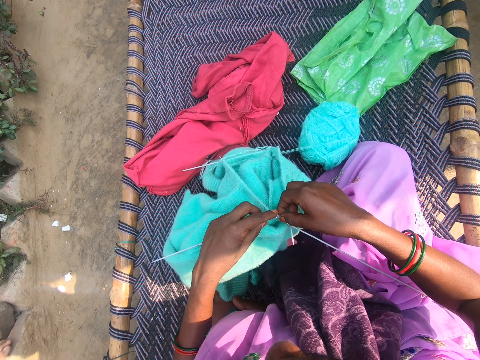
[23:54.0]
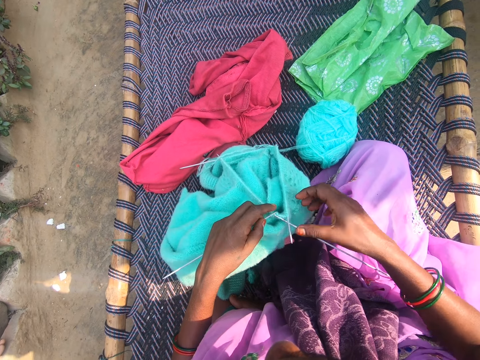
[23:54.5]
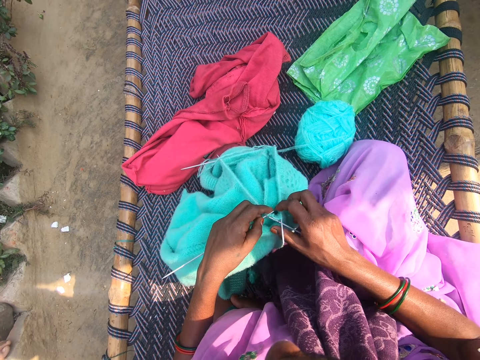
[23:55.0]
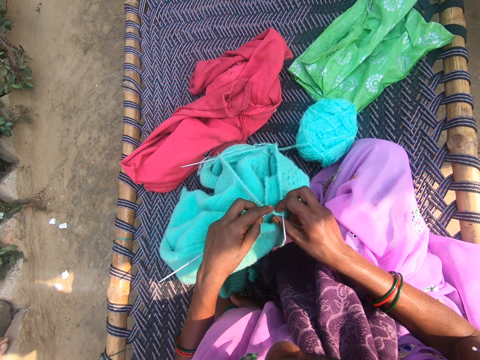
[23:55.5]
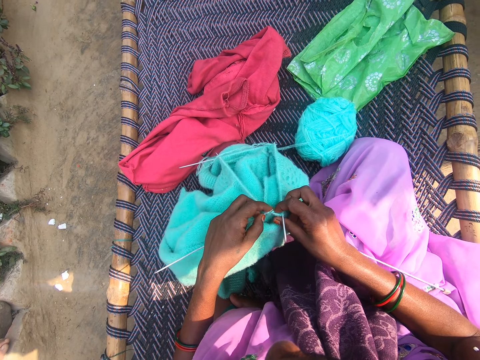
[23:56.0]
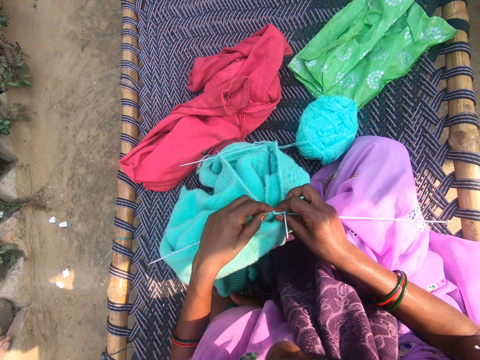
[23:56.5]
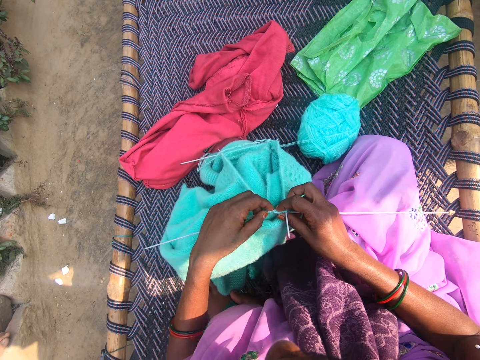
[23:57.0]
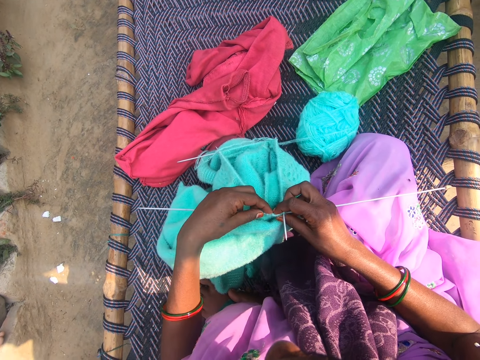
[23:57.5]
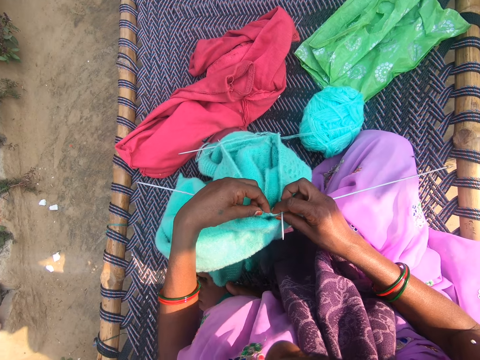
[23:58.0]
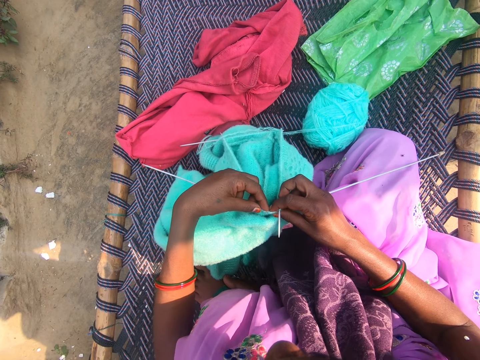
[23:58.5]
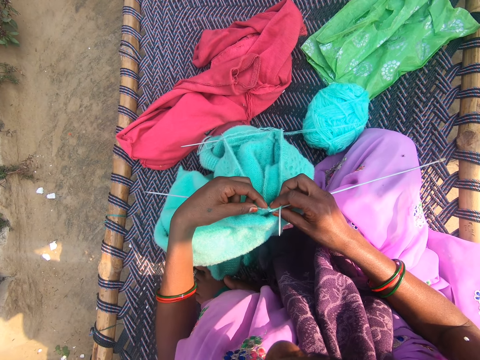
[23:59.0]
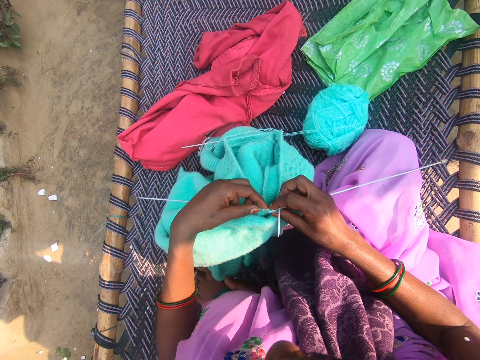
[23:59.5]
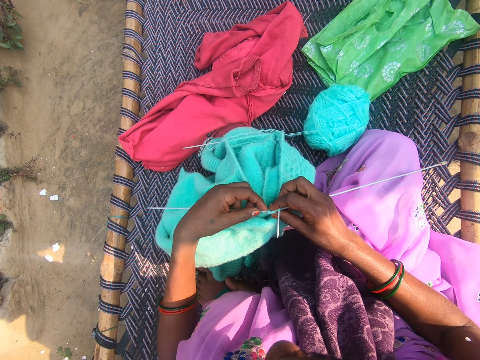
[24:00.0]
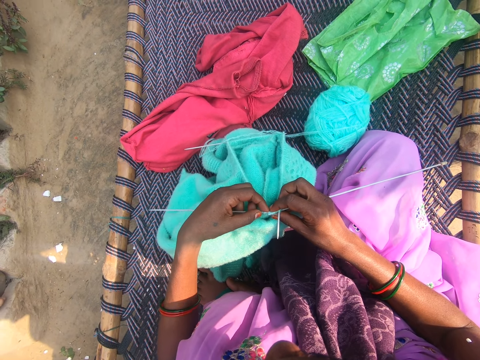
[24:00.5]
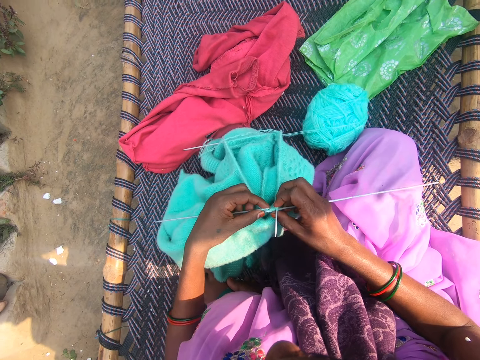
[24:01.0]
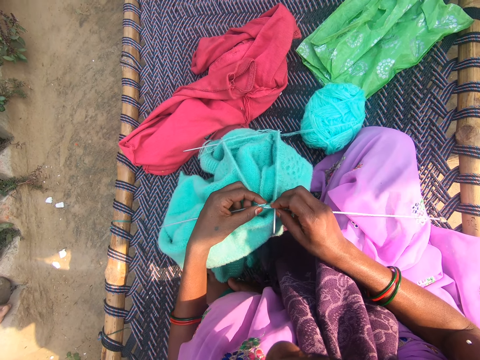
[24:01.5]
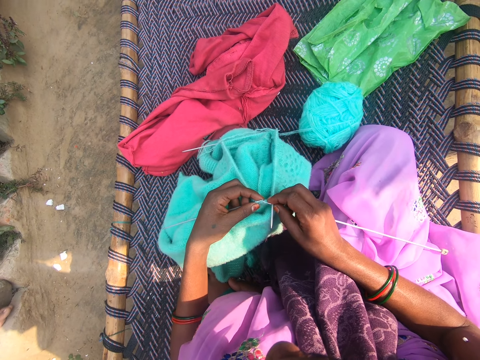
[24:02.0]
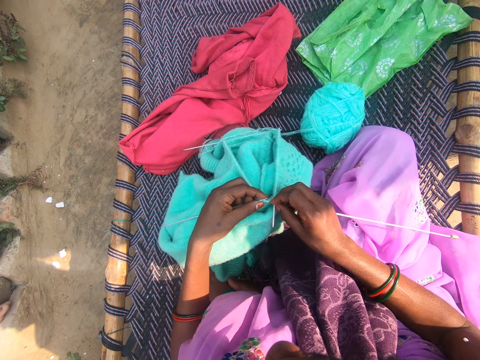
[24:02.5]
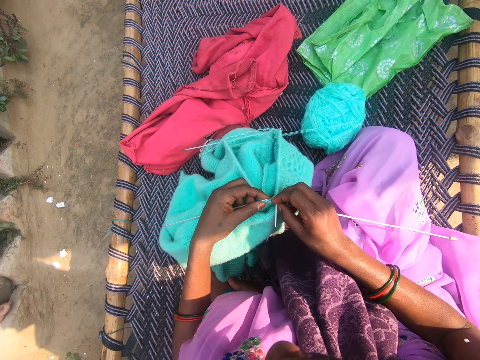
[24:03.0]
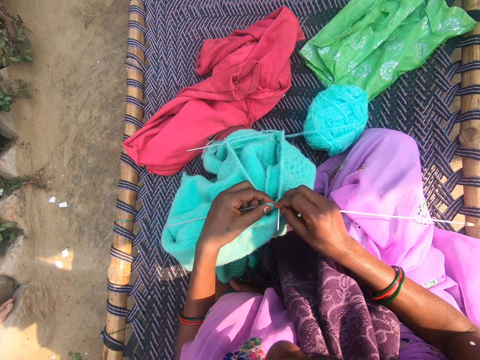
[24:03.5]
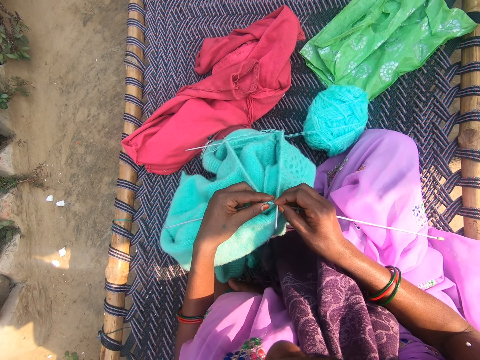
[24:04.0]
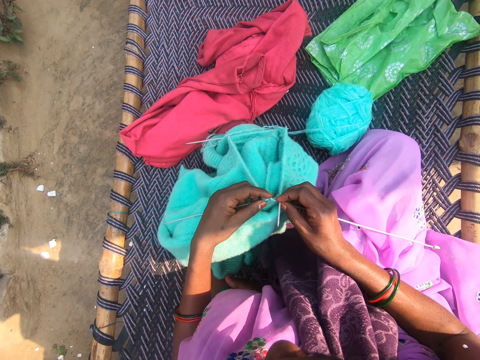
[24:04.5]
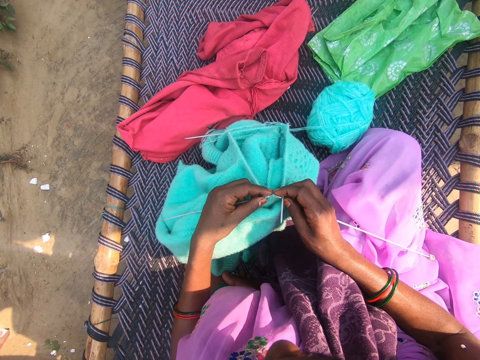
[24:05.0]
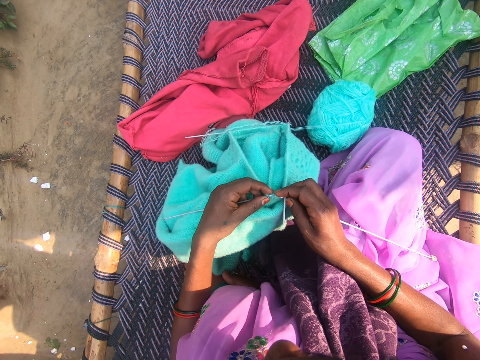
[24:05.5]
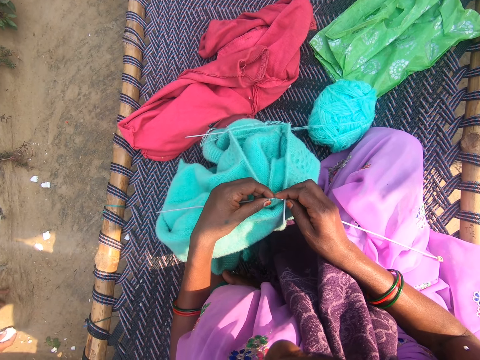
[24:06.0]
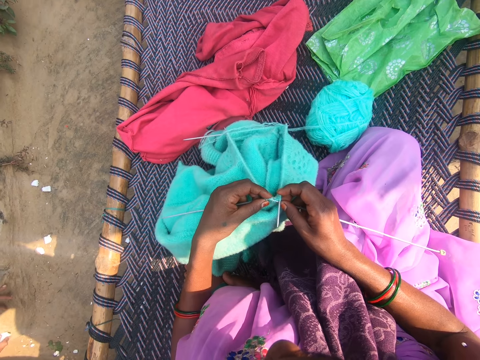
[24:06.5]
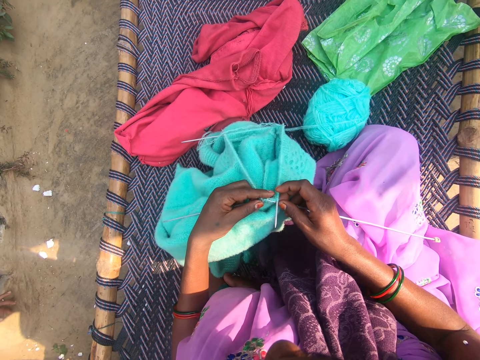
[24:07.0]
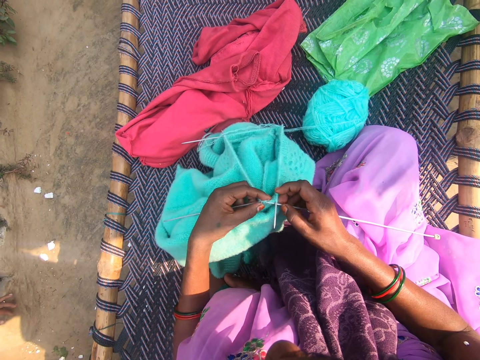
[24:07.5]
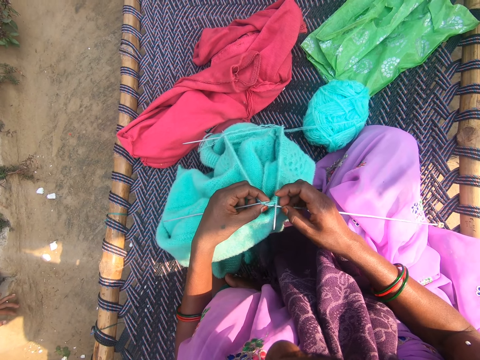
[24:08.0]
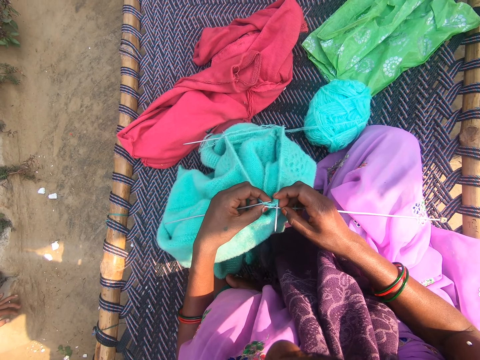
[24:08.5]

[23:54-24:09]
The camera wearer knits the sweater.

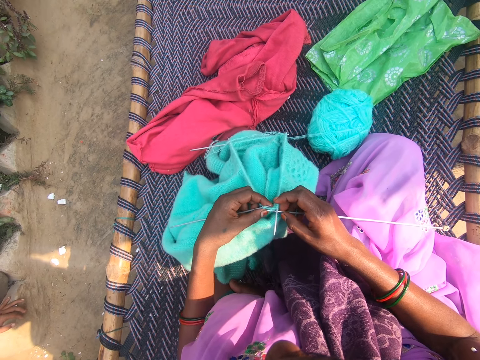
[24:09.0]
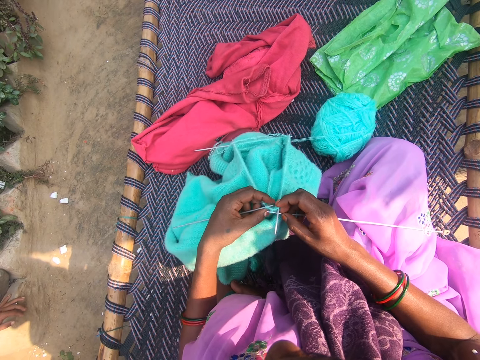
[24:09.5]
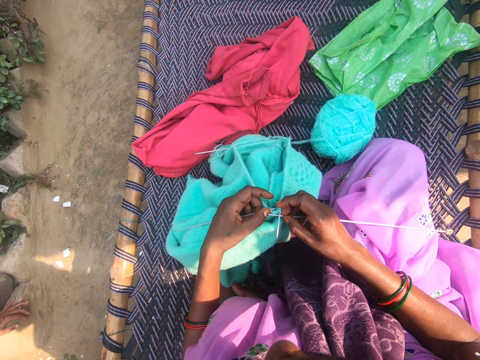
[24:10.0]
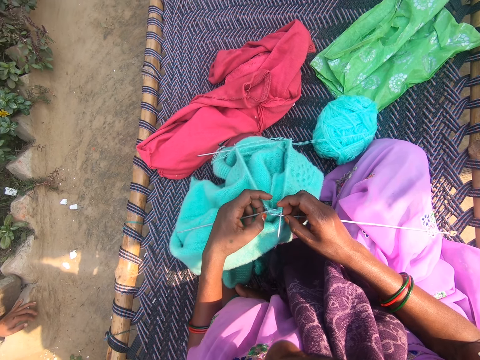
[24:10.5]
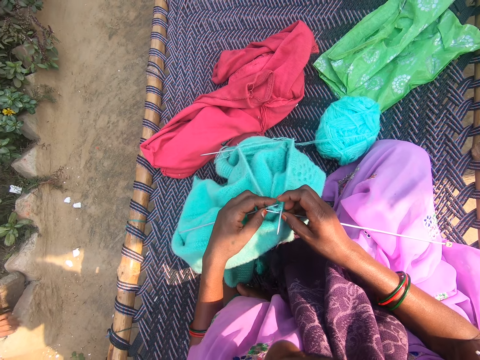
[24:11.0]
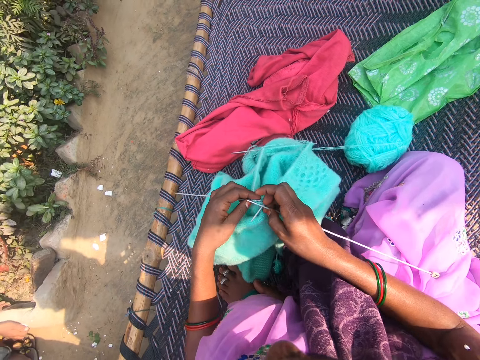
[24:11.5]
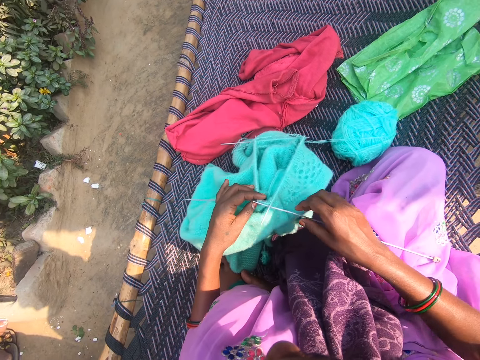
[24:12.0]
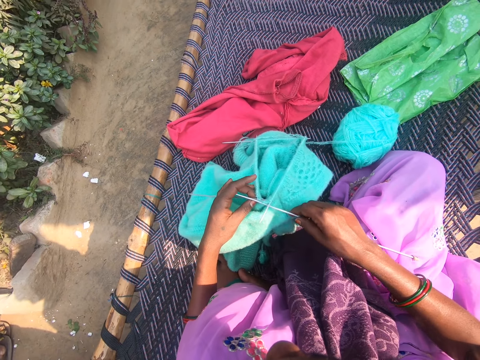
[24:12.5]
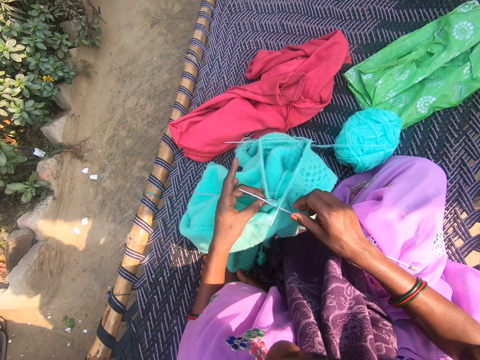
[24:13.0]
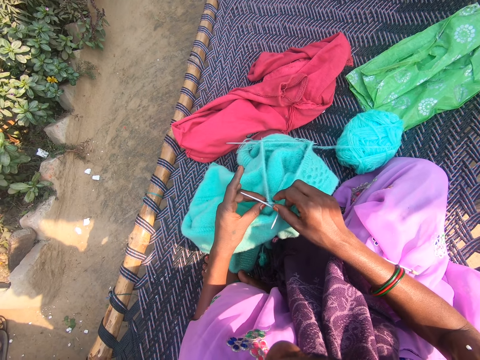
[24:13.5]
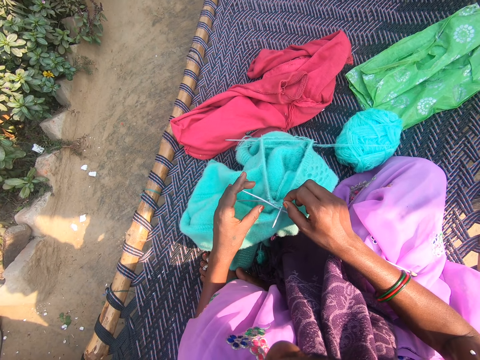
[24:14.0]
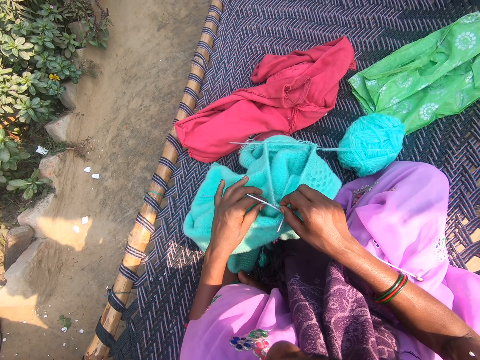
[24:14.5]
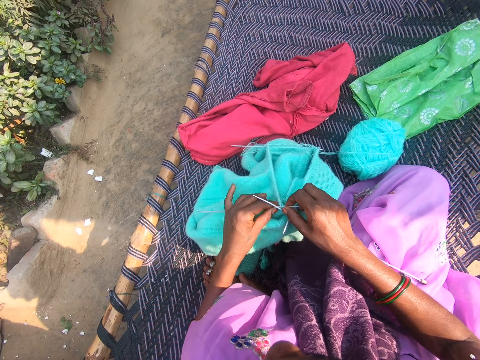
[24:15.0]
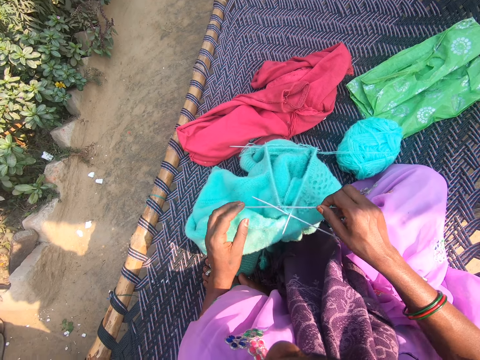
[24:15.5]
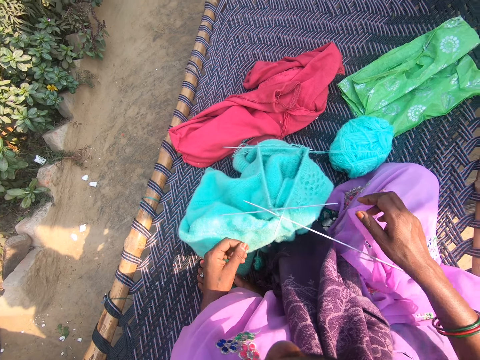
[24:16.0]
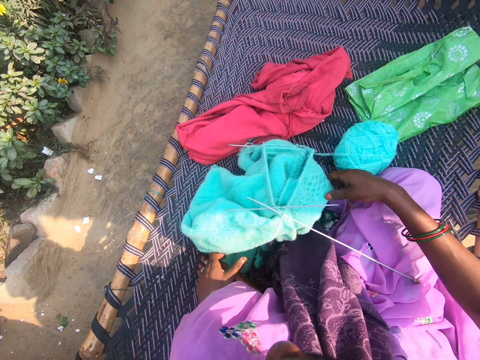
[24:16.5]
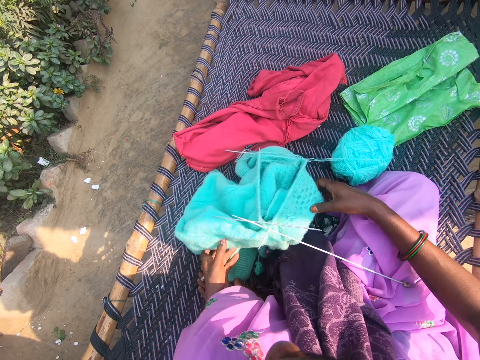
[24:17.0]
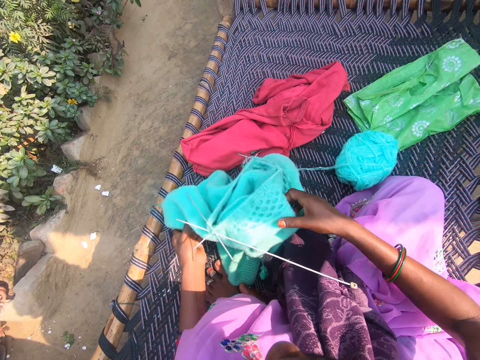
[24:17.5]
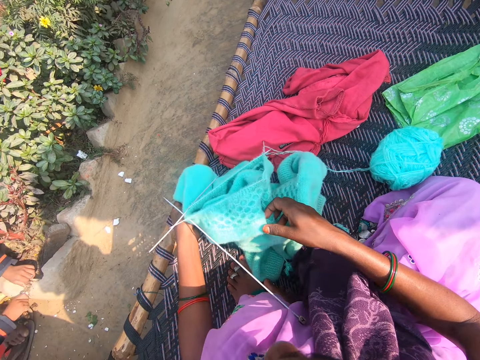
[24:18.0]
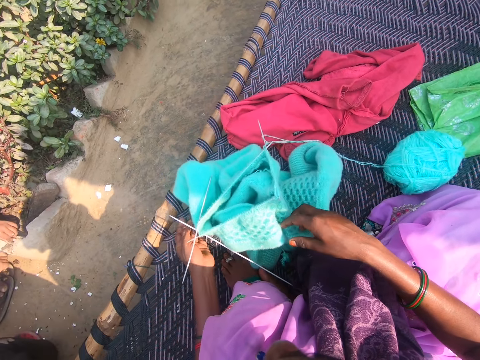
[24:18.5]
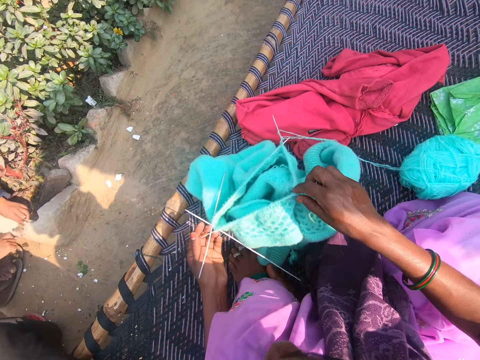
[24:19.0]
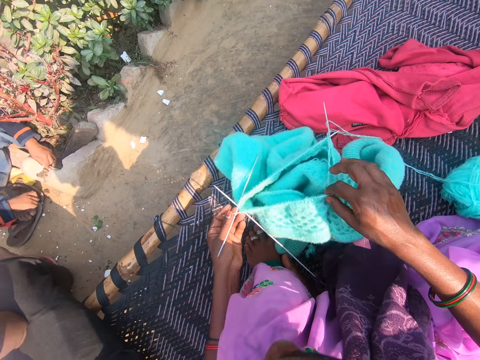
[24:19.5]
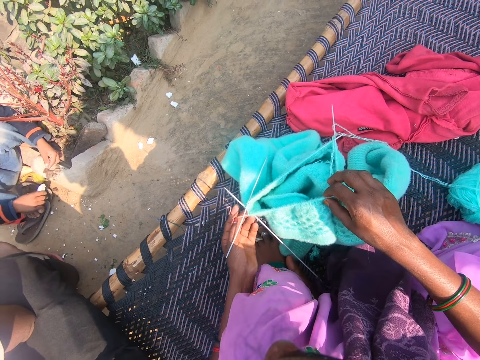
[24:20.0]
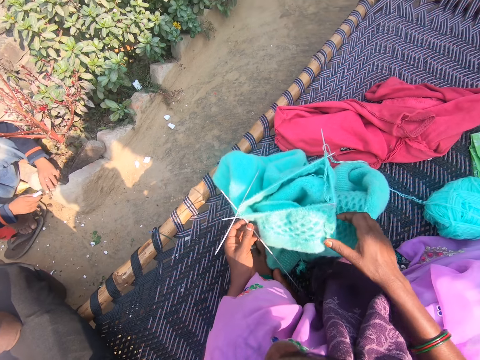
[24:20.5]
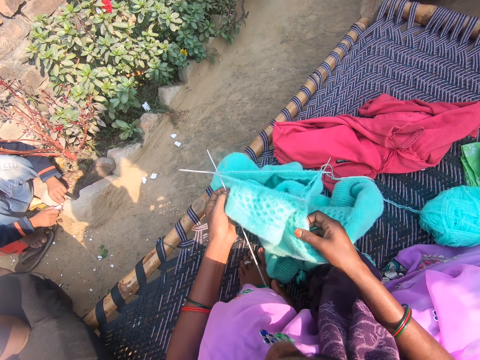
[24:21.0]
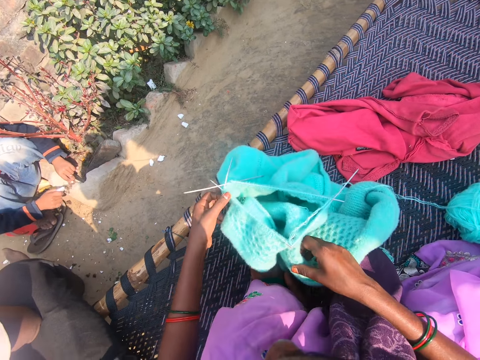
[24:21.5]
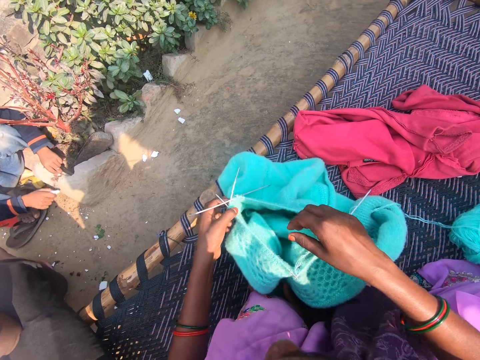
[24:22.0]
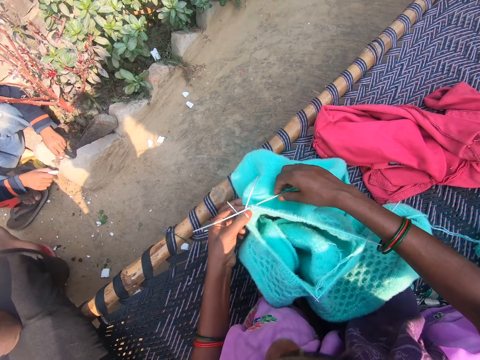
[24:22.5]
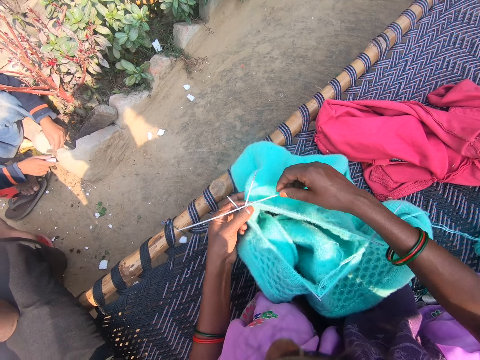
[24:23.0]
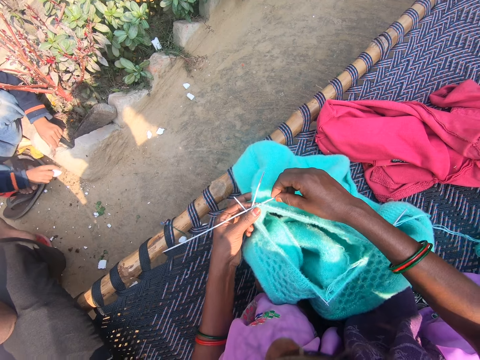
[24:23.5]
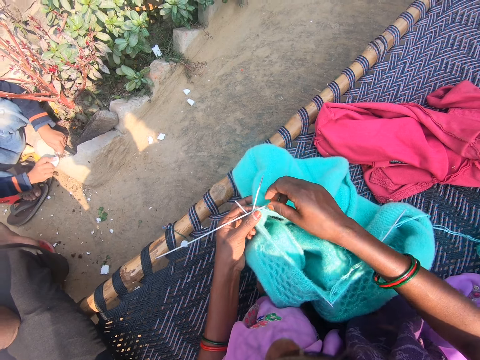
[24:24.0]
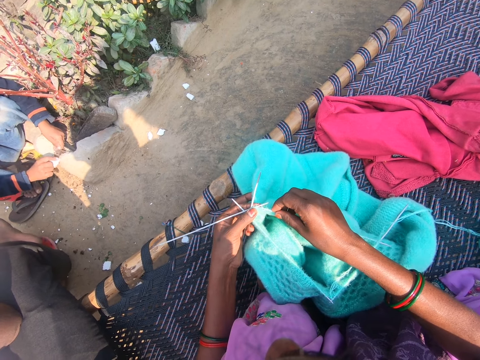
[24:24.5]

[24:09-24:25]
The camera wearer adjusts the crochet. They adjust the sweater with both hands. They knit the crochet.
